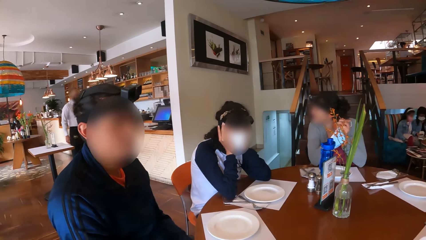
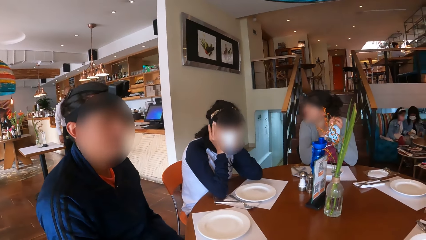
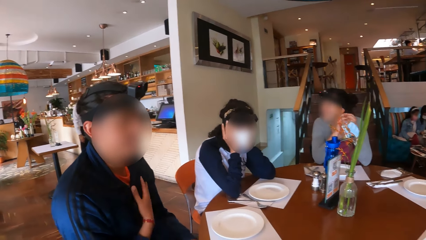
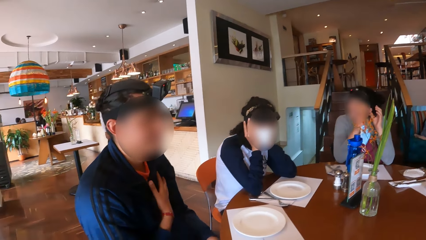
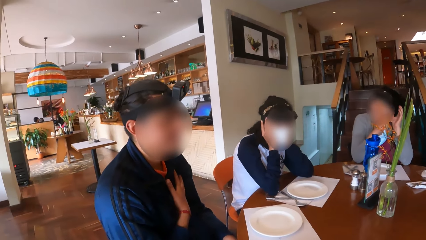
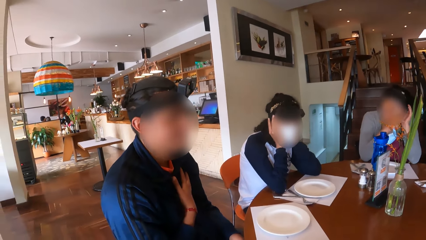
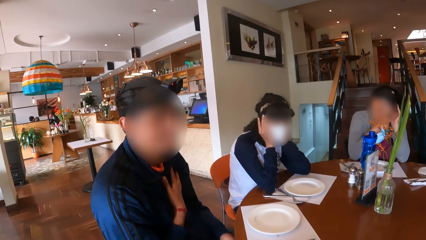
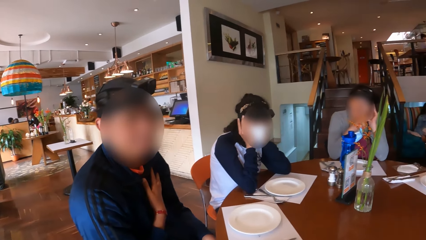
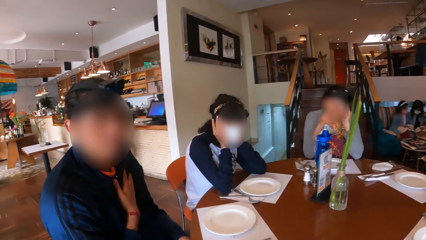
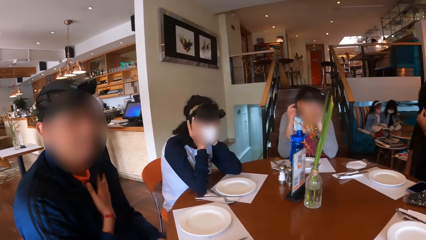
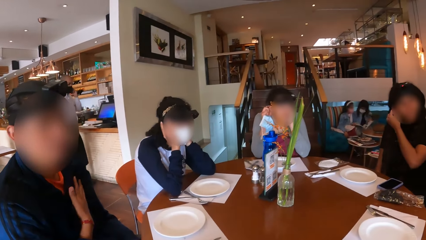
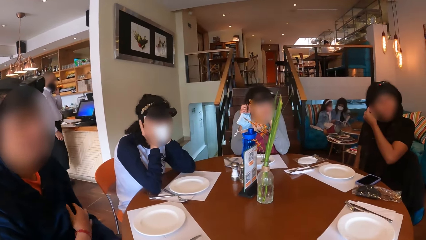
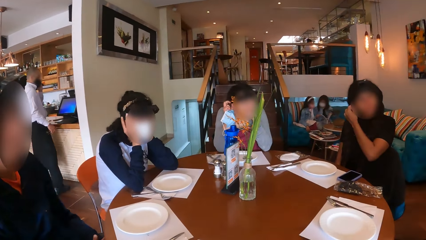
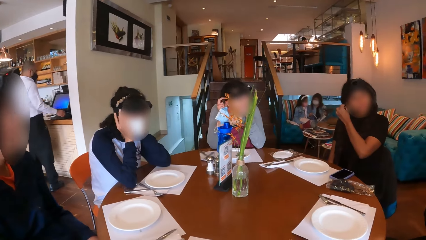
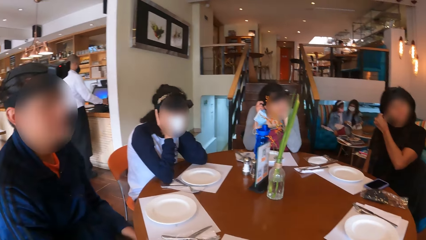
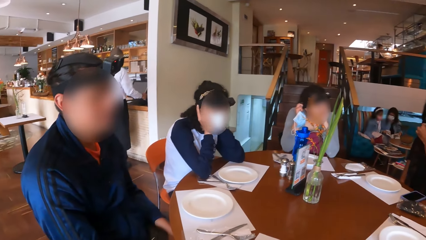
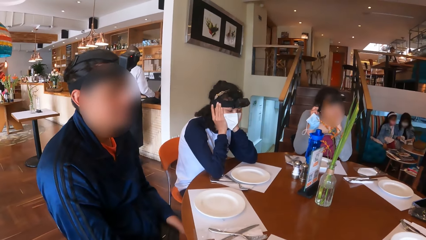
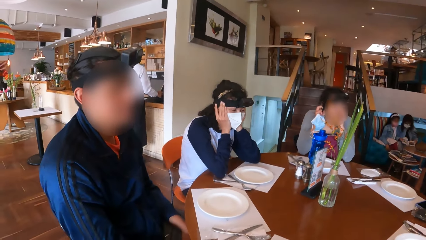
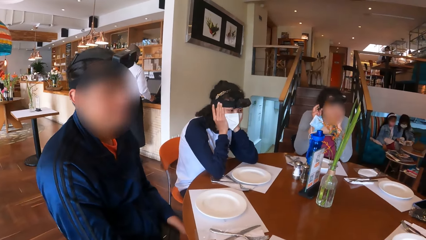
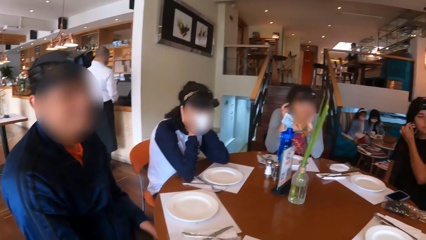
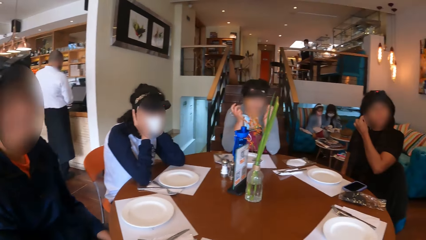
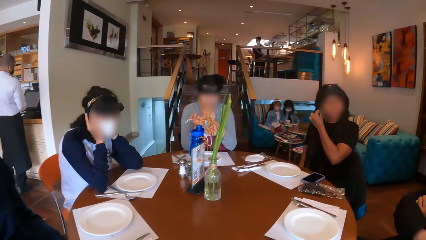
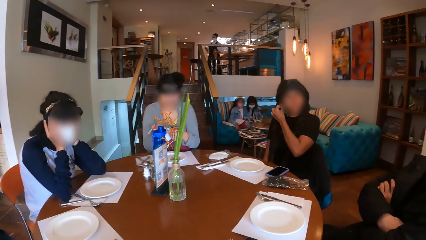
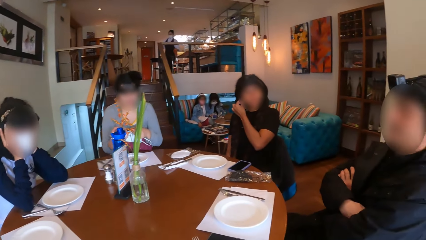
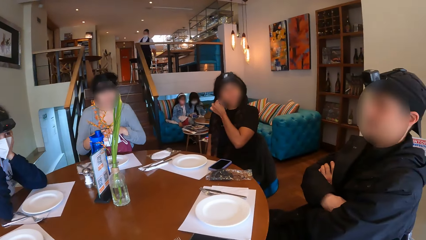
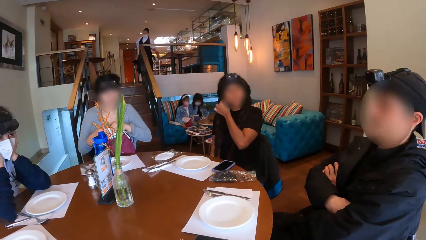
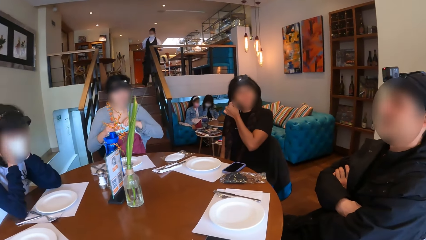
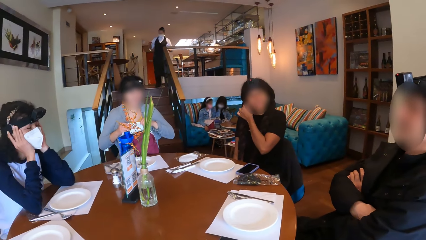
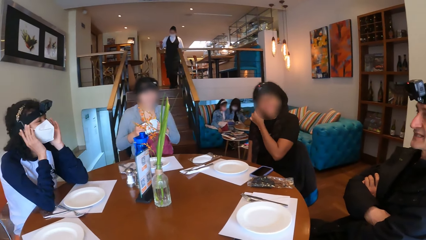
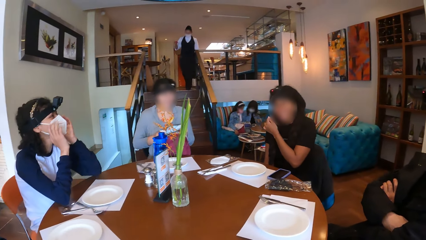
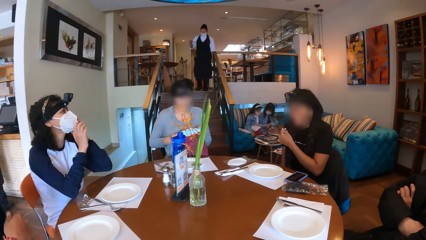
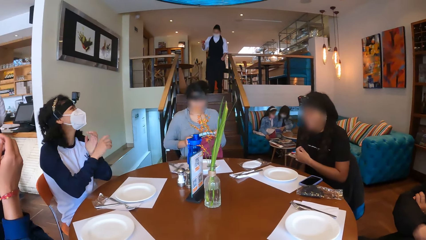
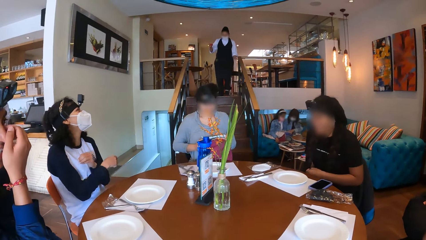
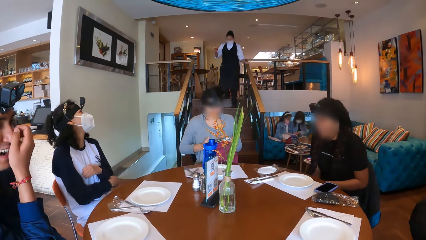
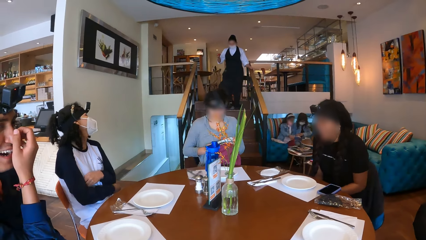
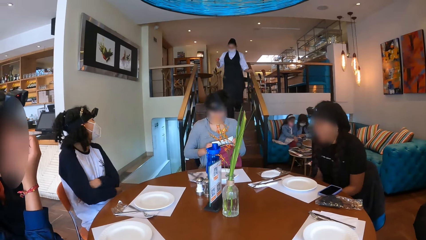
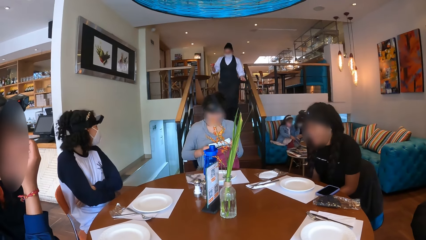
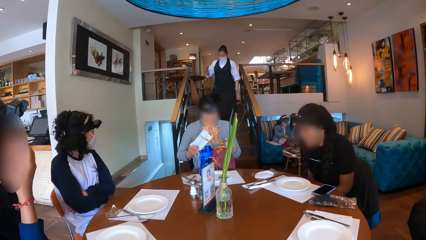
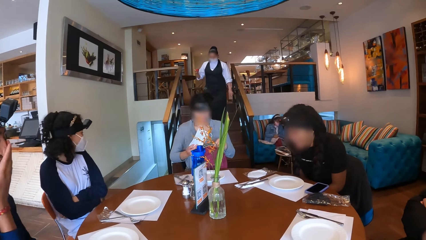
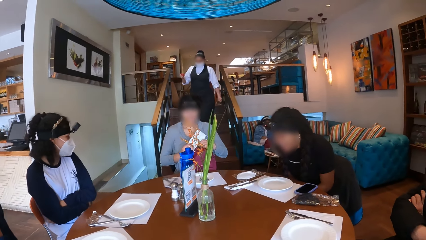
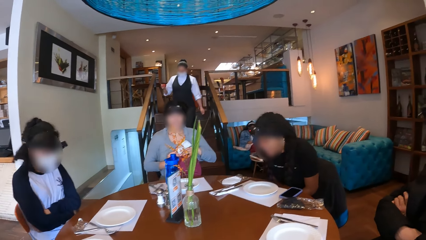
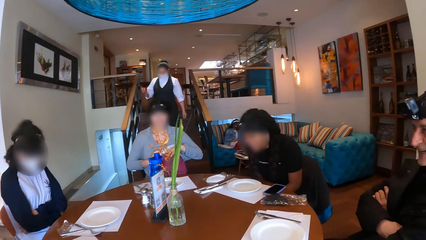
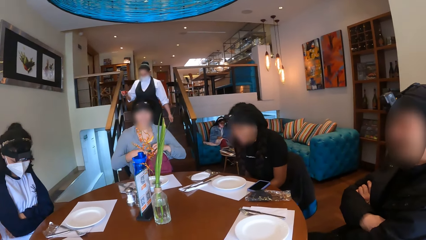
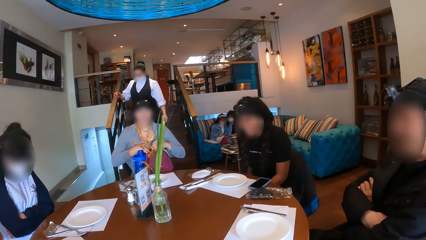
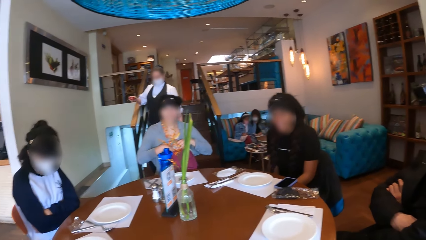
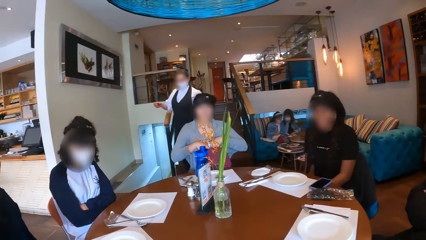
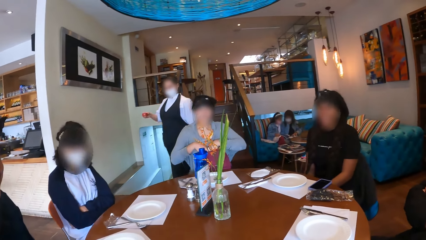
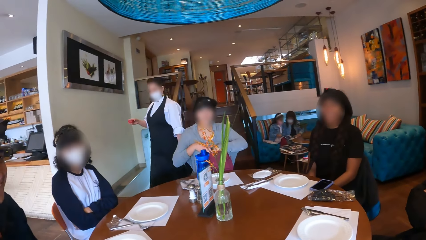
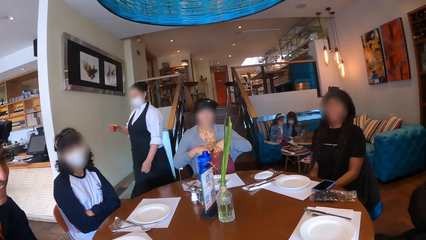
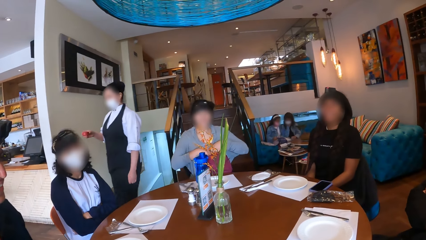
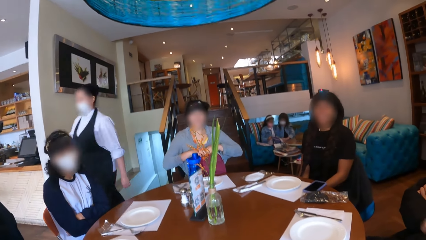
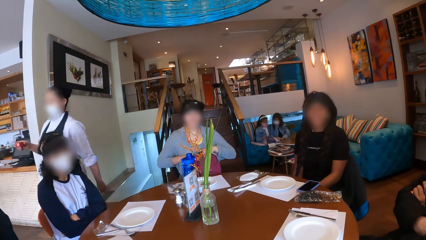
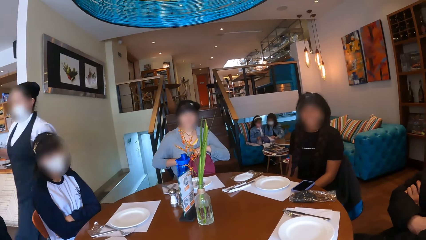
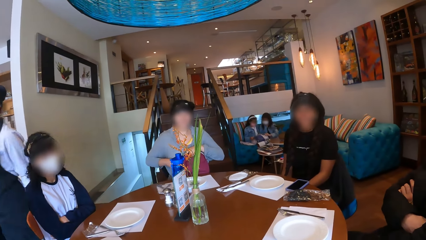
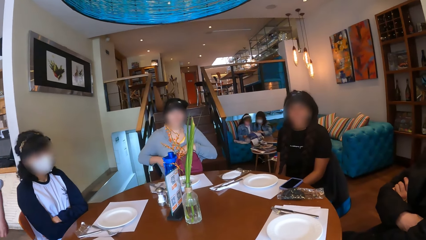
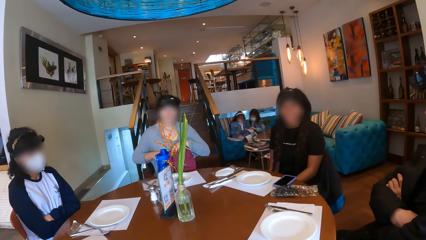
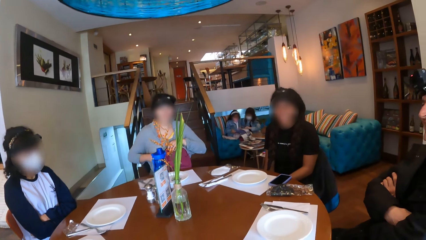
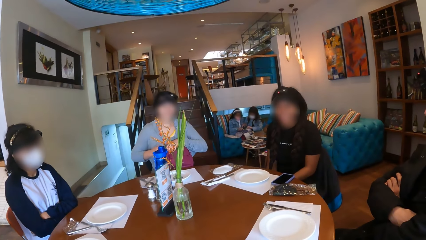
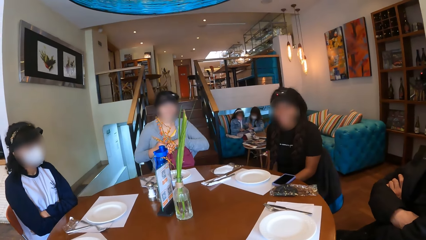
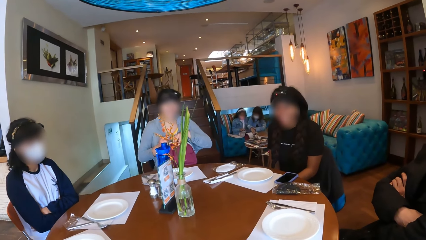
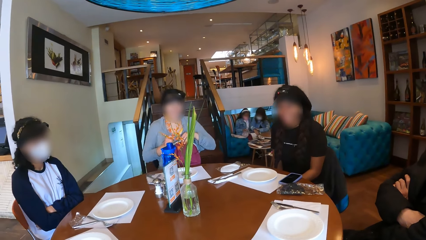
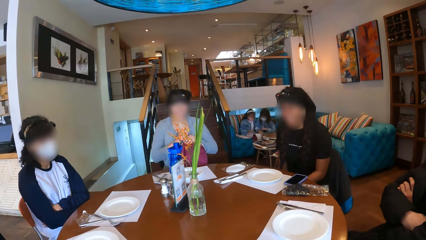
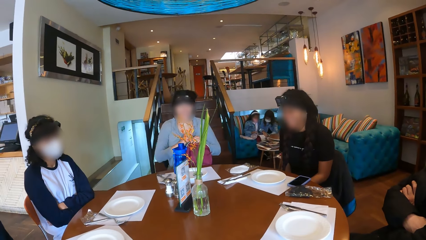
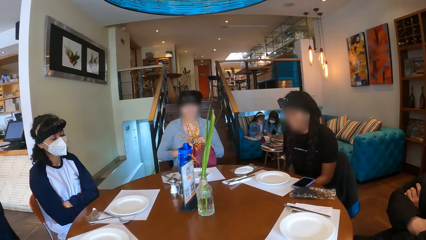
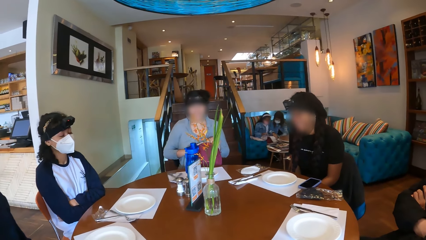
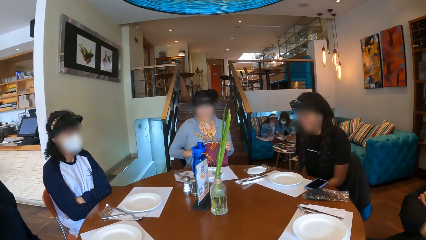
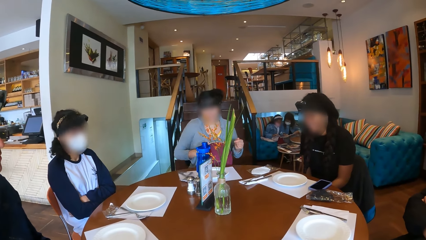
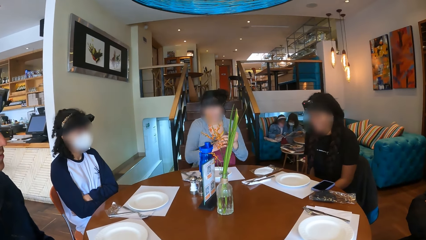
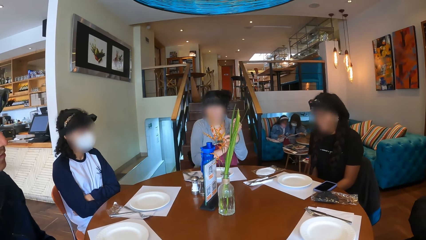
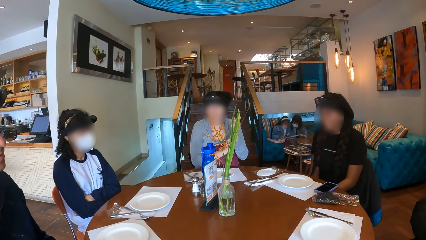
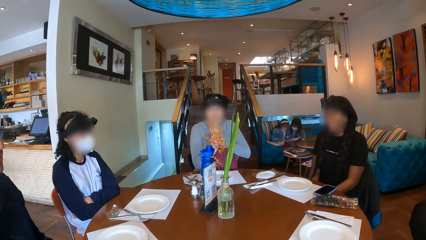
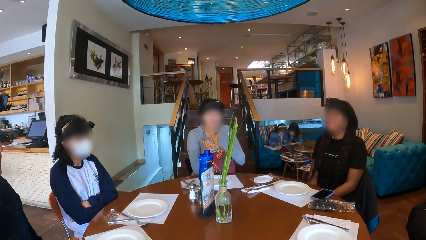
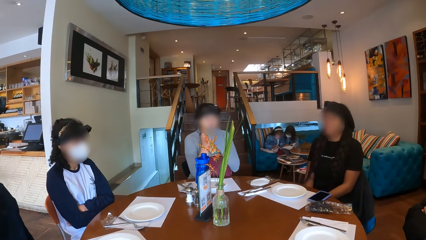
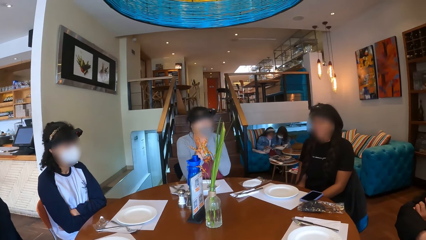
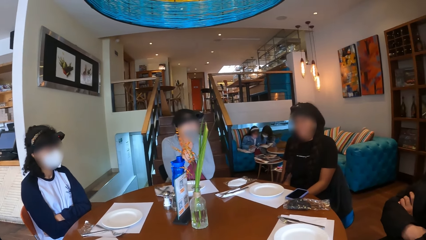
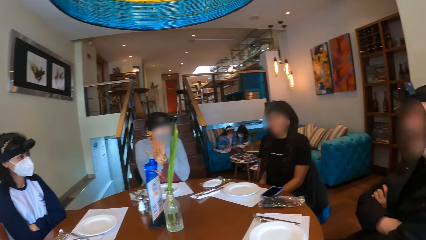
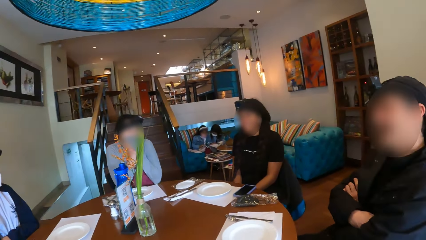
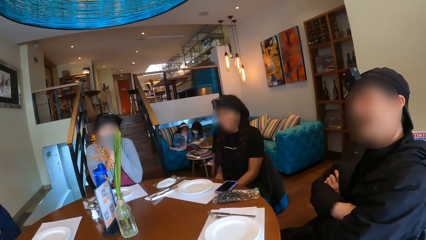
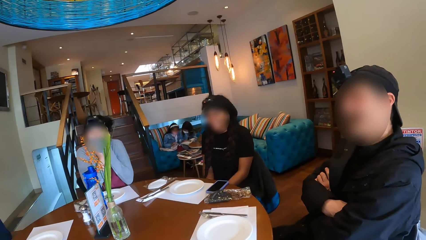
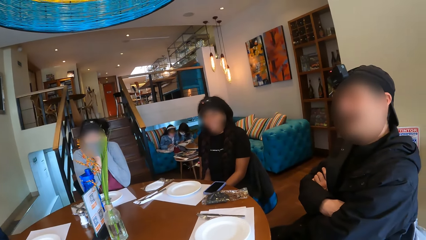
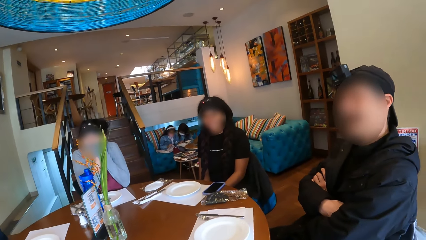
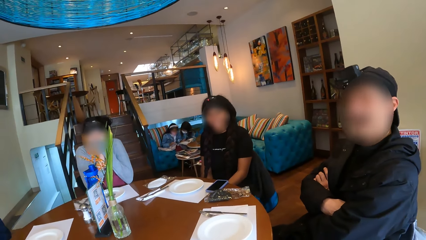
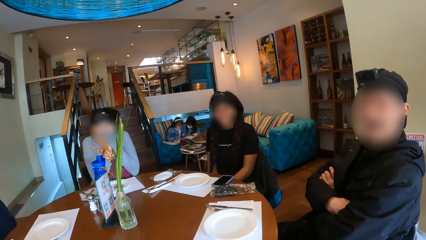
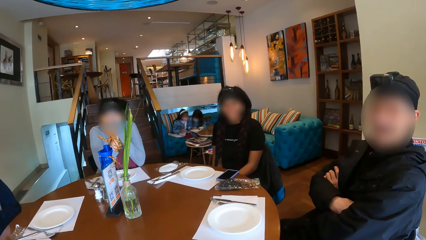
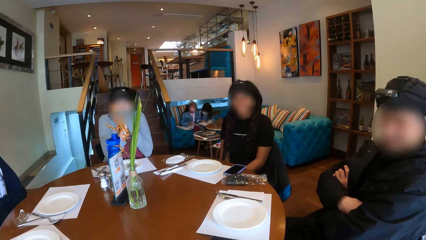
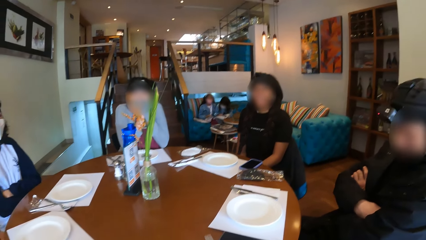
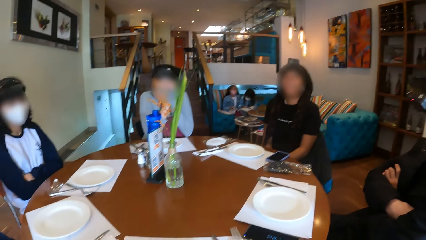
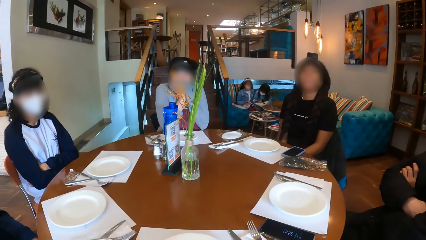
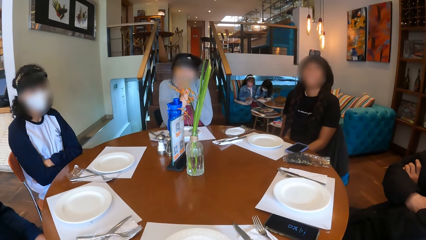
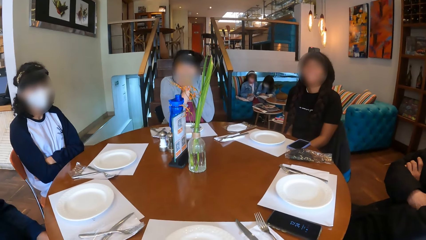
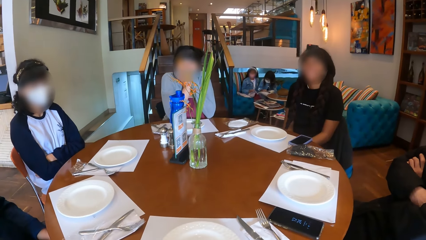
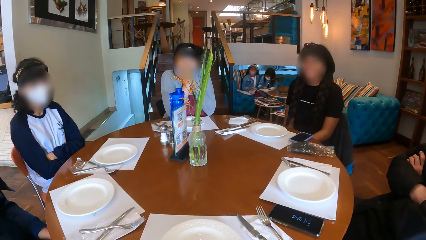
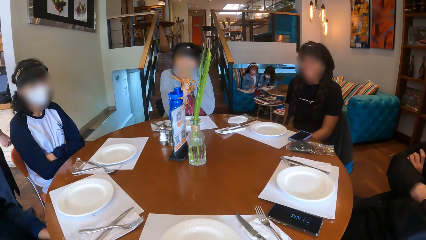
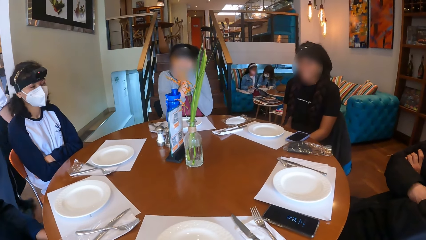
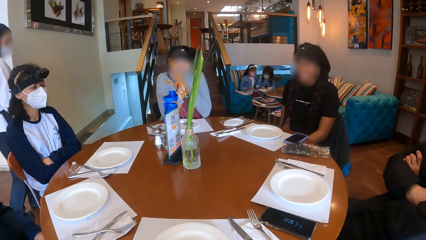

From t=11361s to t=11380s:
The man makes gestures with his hand. A lady touches her hair. Another lady touches her mask. The man rubs his nose with his right hand. The man touches his face. The woman puts the nose mask in a backpack with her right hand. A waitress walks down the stairs. A third lady crosses her hands. The woman zips the backpack with her right hand. The waitress walks across the room. The second lady touches a bag. The woman adjusts a sweatshirt with her right hand. The second lady holds her chin.
